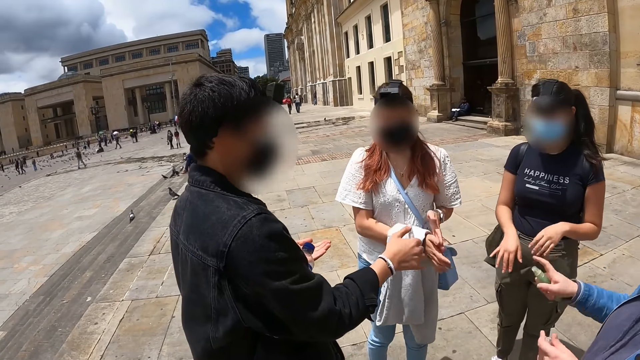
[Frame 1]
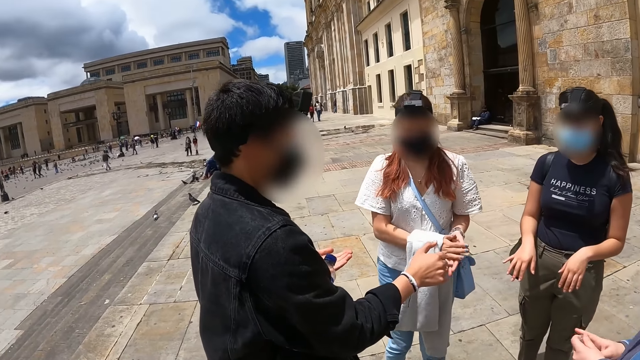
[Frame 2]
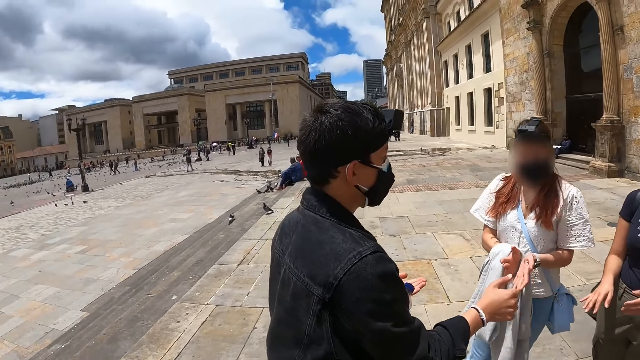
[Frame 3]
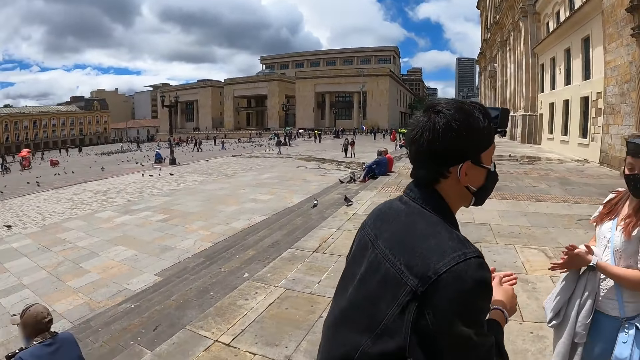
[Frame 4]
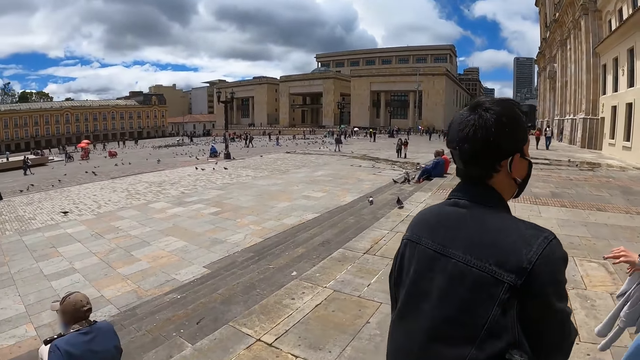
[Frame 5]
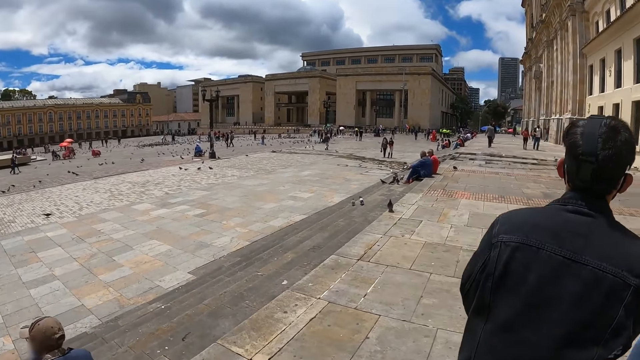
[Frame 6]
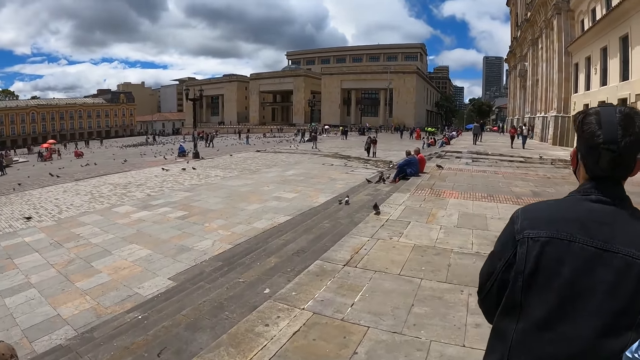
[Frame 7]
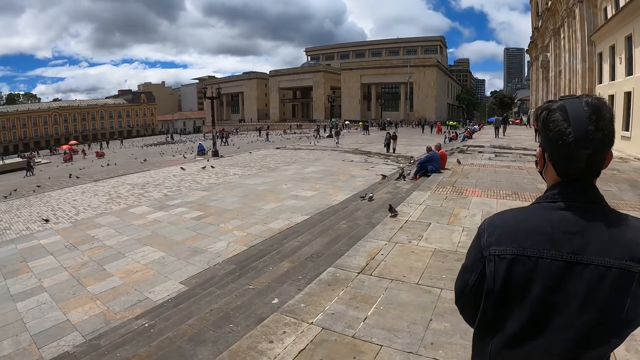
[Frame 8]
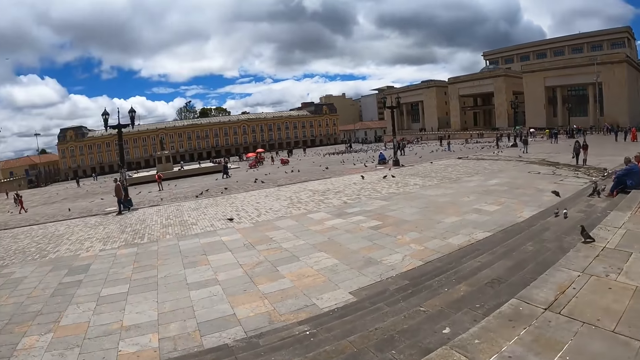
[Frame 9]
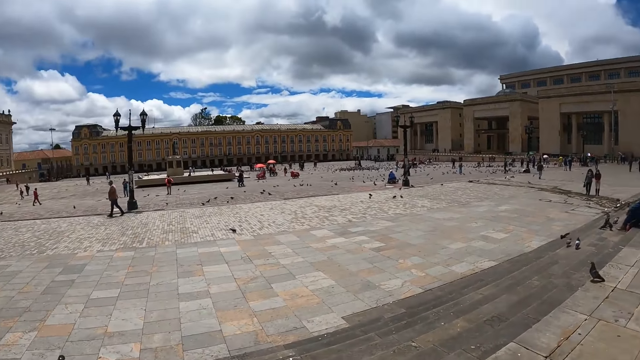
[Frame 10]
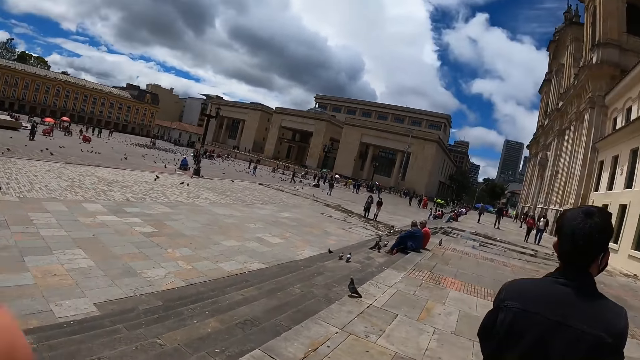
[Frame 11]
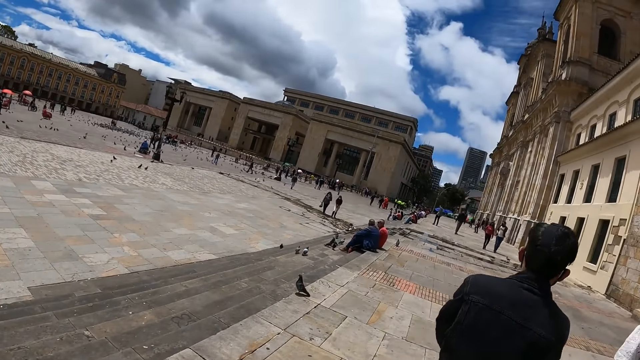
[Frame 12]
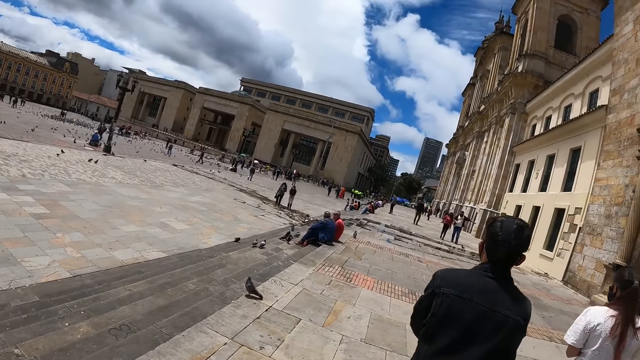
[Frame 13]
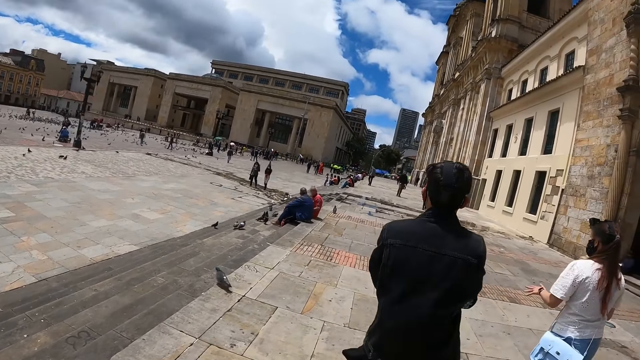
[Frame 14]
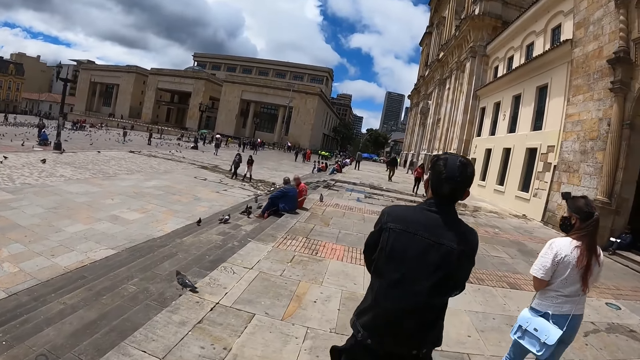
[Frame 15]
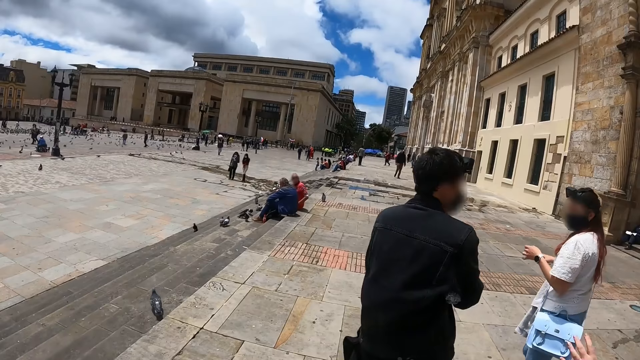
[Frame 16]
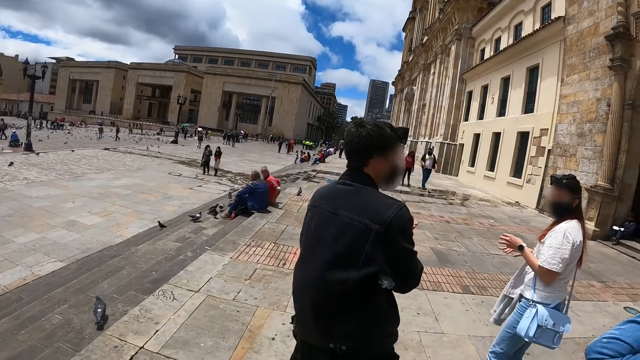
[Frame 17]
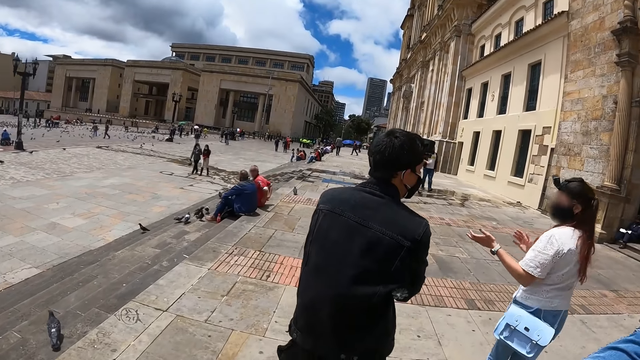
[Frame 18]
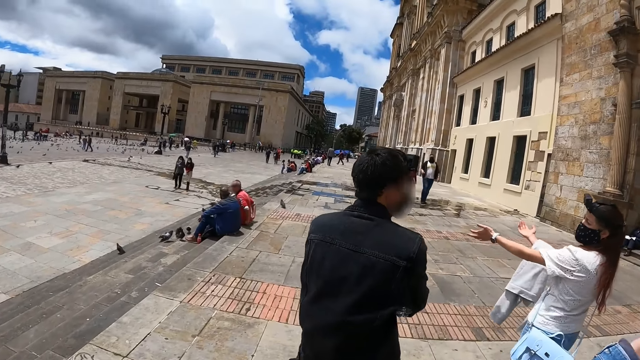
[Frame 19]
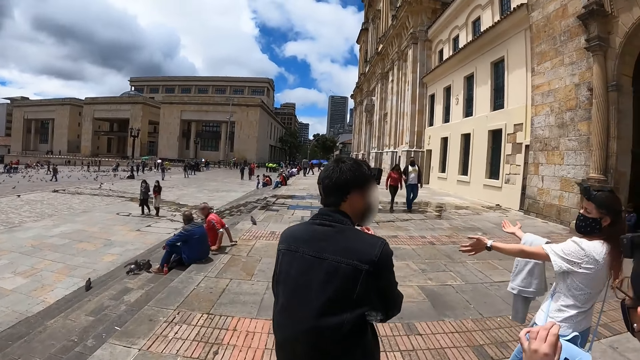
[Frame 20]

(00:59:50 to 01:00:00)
The camera wearer walks outside.

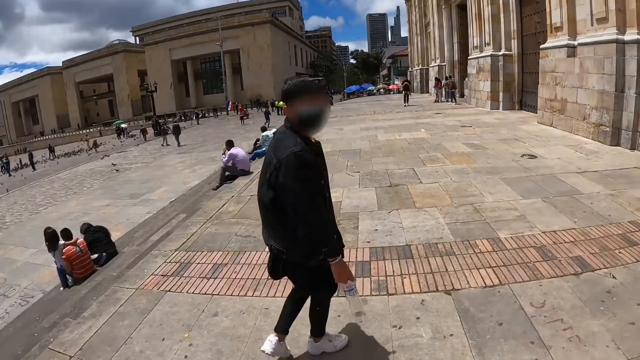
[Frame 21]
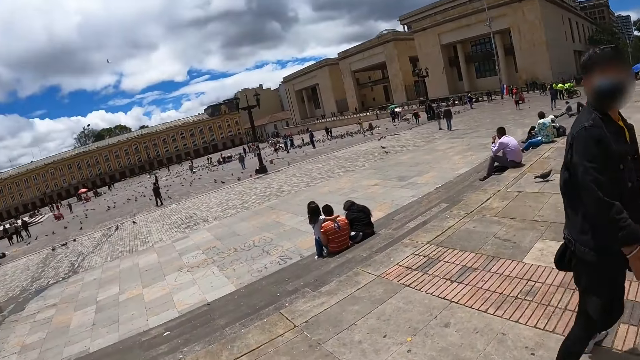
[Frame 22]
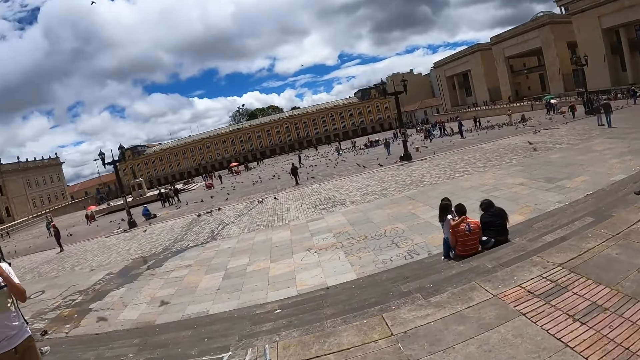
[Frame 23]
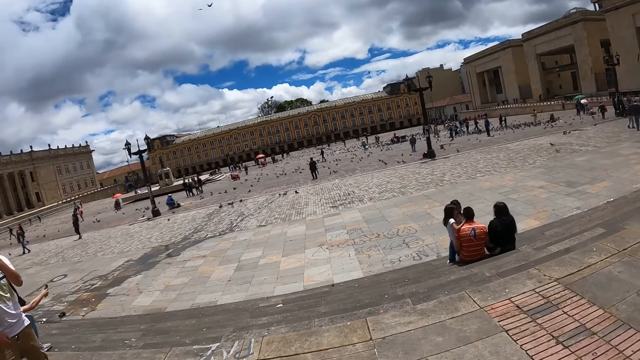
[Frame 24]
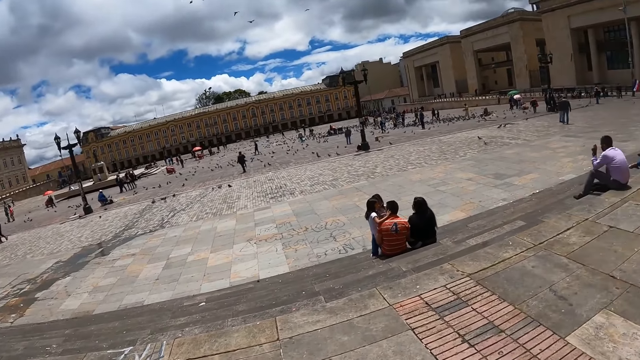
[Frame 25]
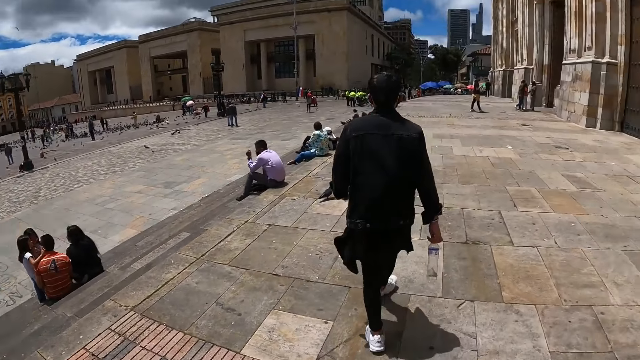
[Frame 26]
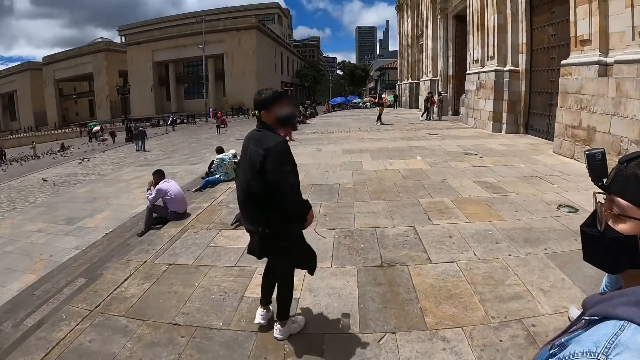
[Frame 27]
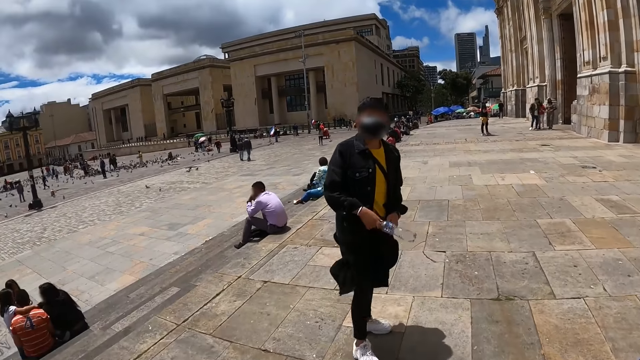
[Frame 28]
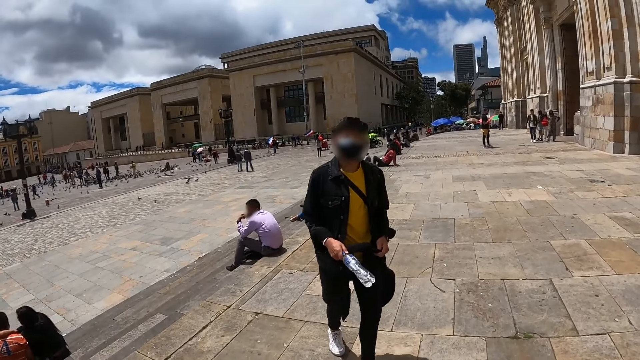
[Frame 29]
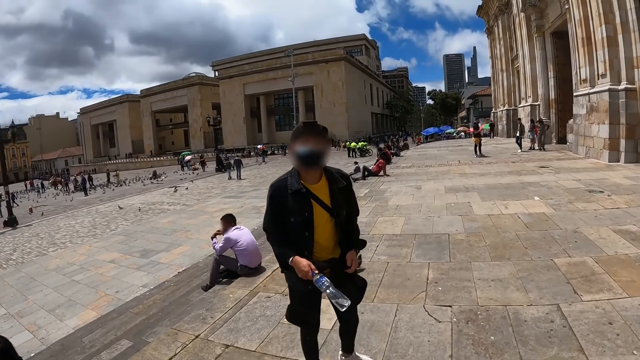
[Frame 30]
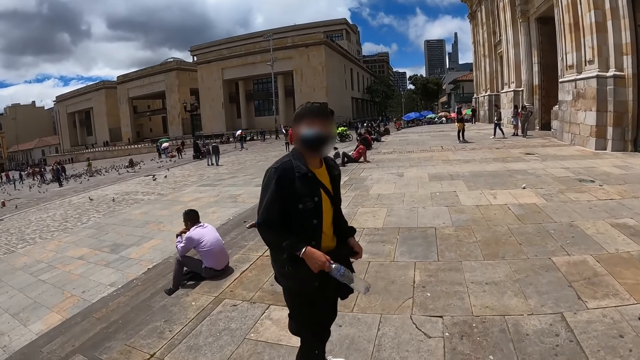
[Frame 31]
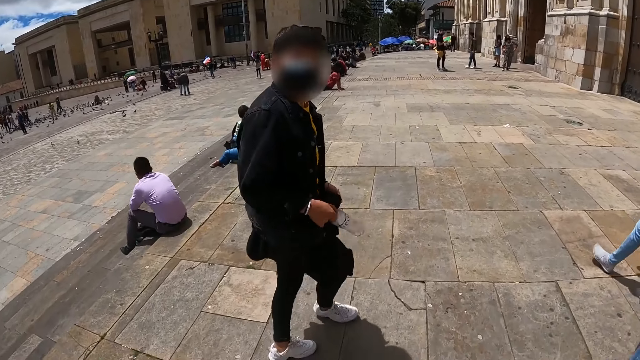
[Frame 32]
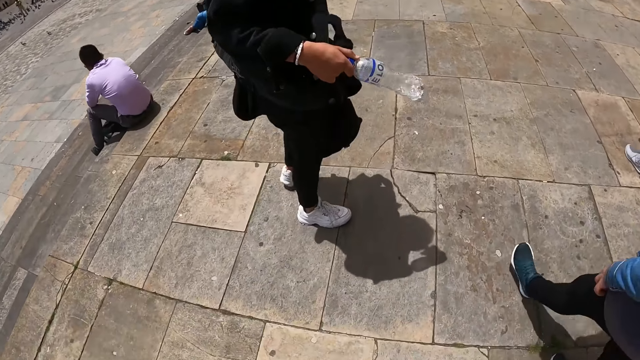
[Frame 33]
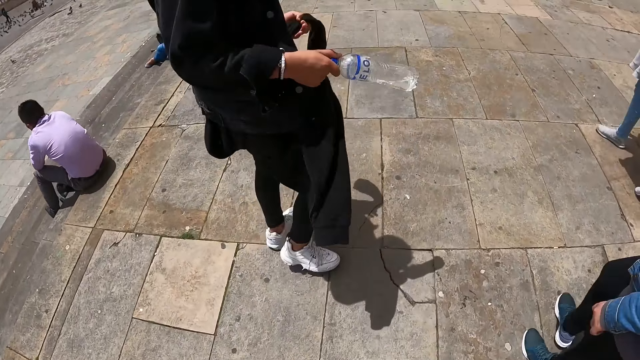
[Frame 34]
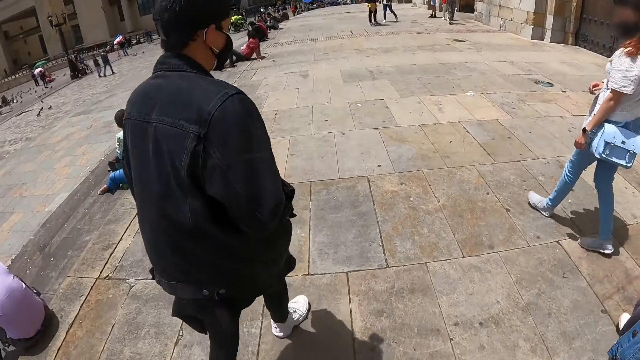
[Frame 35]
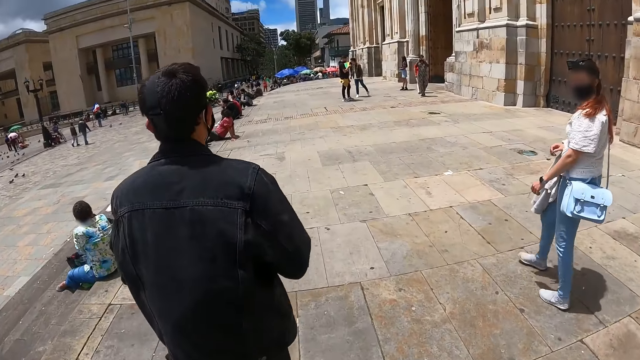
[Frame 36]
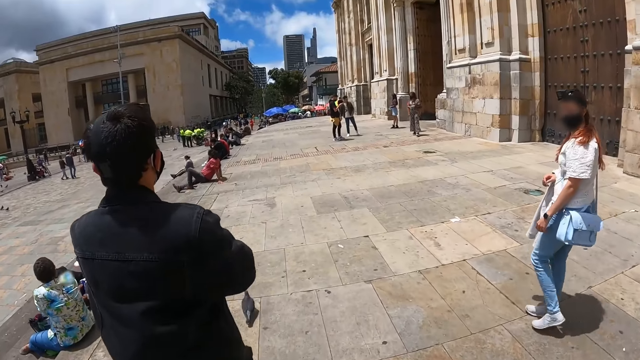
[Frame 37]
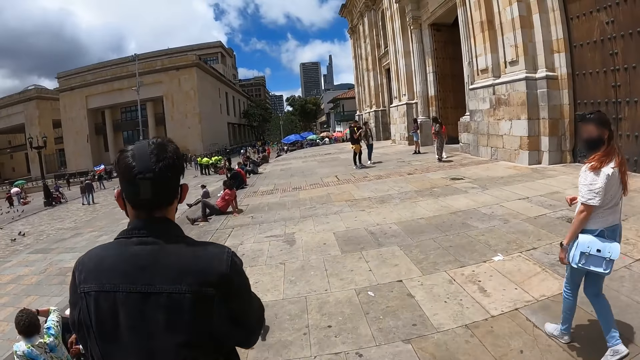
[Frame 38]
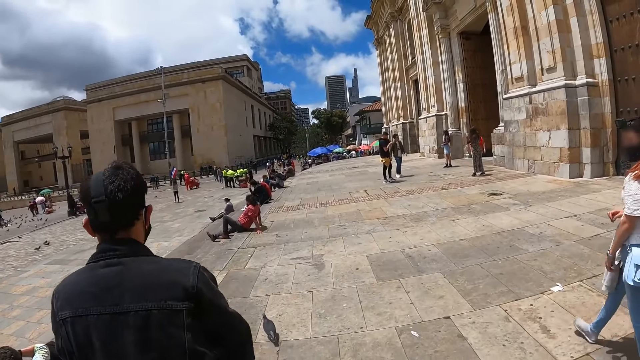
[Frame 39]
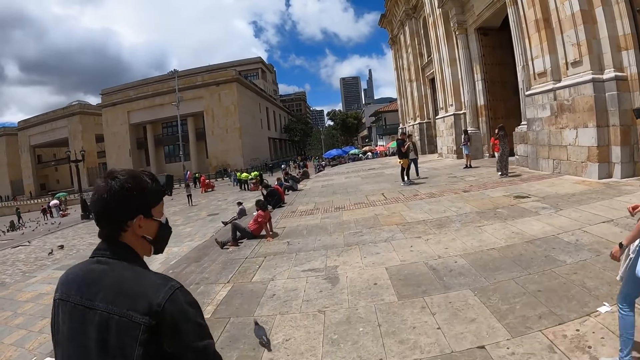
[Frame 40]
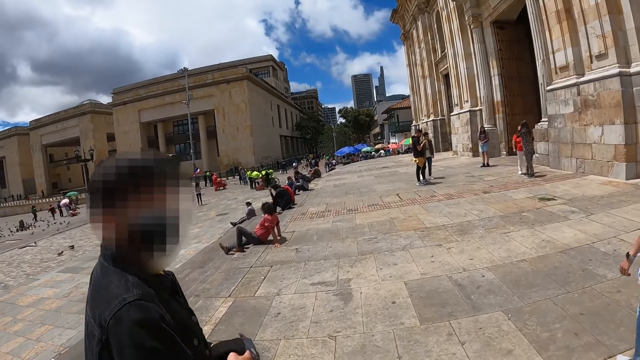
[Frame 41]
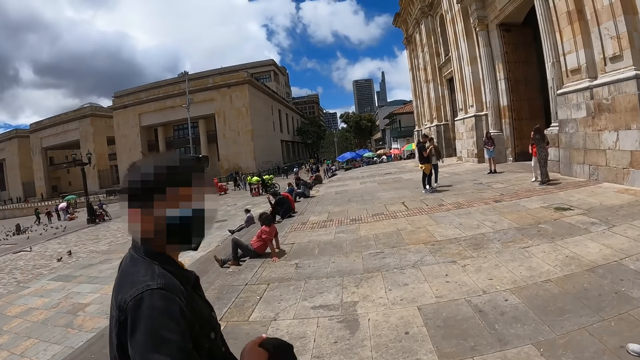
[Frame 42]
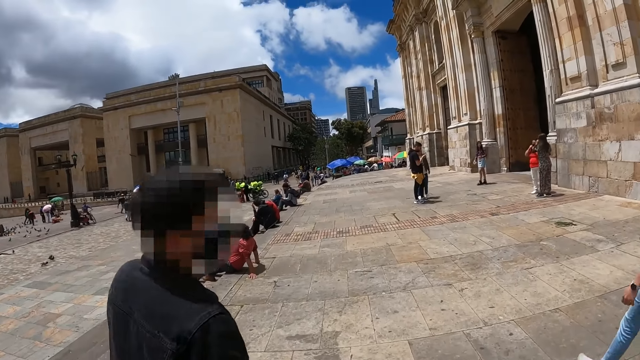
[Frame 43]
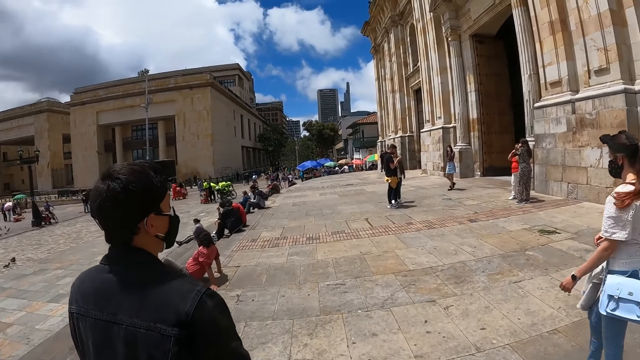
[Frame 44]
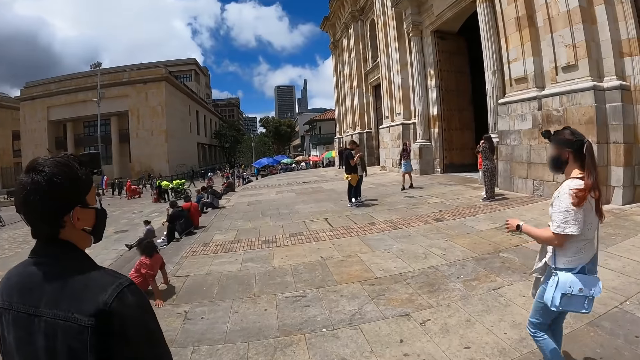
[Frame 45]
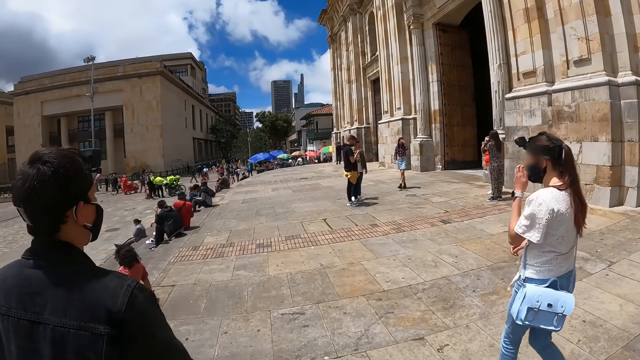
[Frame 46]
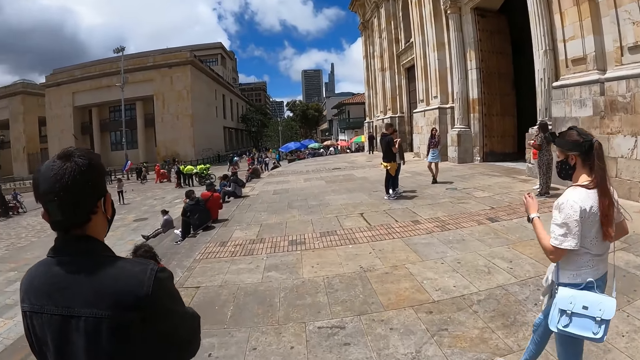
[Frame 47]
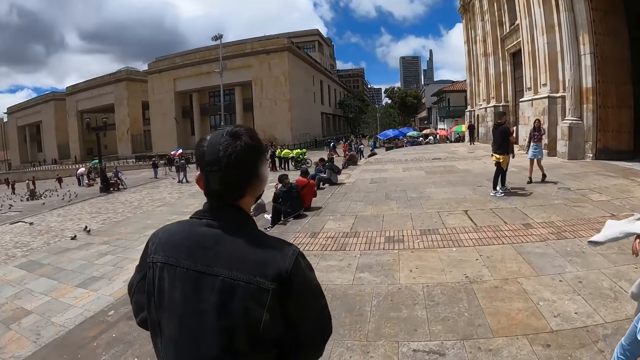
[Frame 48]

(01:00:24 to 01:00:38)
The camera wearer looks around. They walk outside. They interact with a man. They walk outside. They interact with the man. They walk outside.
